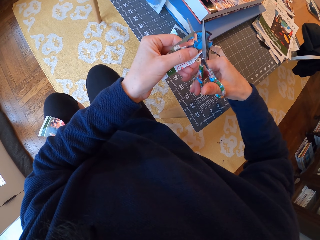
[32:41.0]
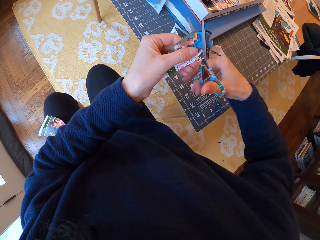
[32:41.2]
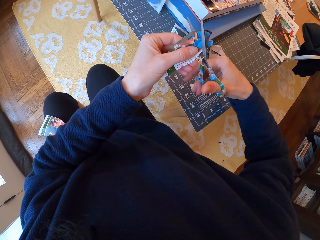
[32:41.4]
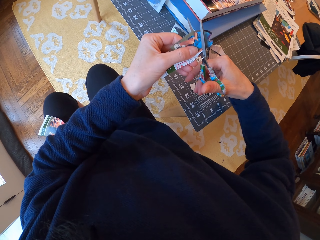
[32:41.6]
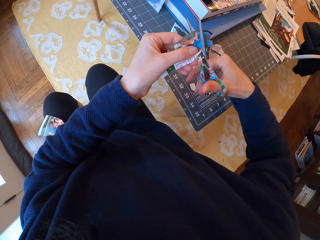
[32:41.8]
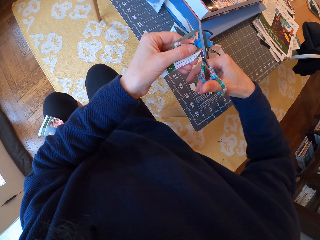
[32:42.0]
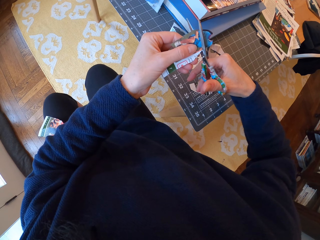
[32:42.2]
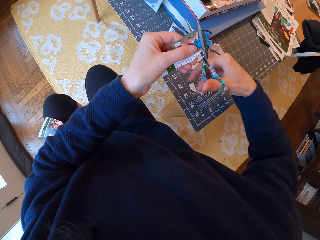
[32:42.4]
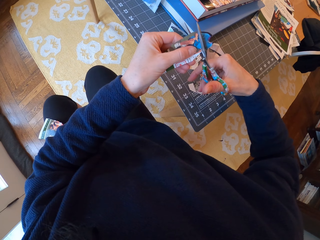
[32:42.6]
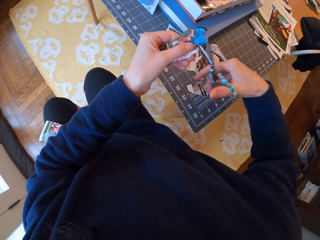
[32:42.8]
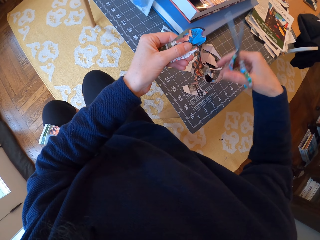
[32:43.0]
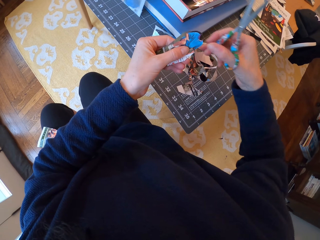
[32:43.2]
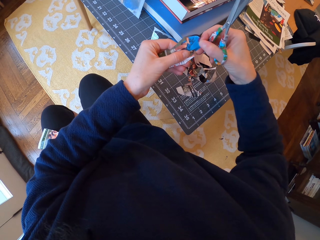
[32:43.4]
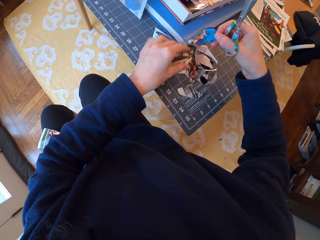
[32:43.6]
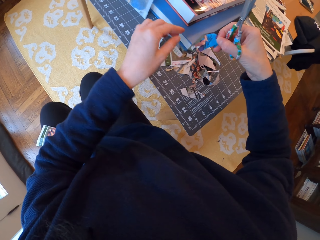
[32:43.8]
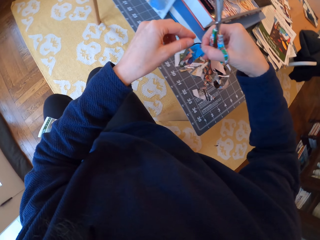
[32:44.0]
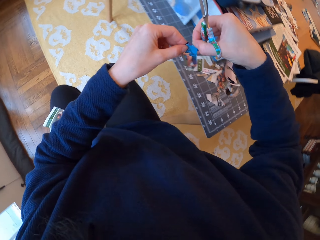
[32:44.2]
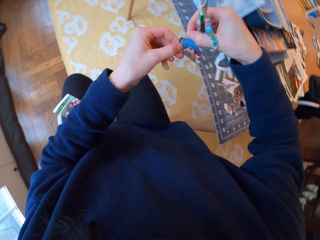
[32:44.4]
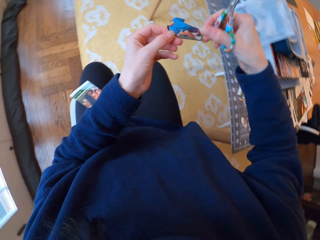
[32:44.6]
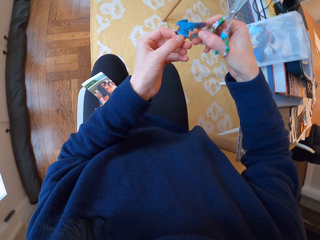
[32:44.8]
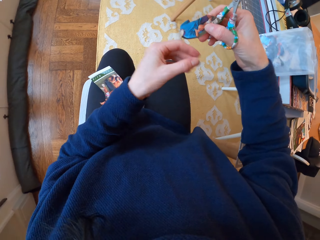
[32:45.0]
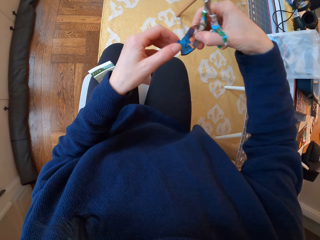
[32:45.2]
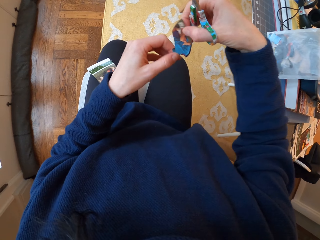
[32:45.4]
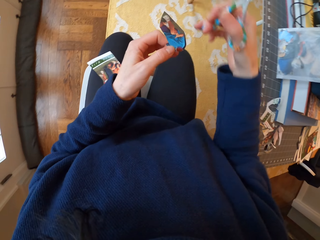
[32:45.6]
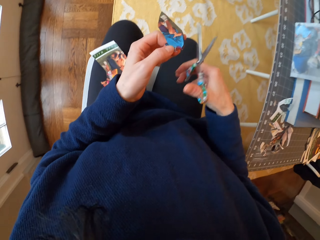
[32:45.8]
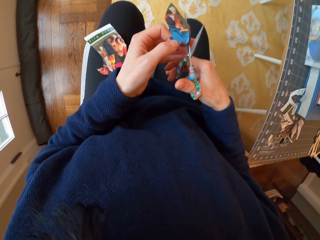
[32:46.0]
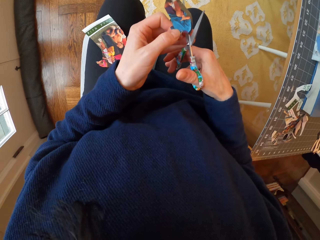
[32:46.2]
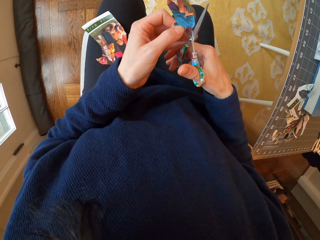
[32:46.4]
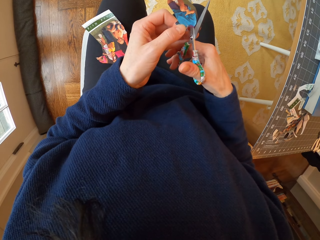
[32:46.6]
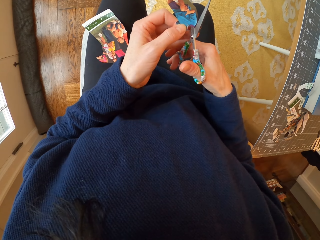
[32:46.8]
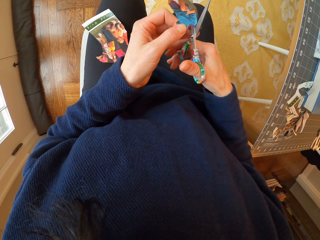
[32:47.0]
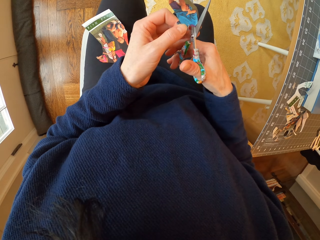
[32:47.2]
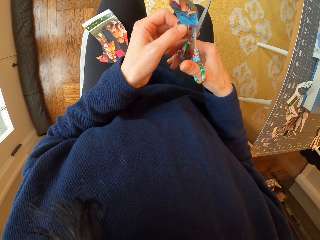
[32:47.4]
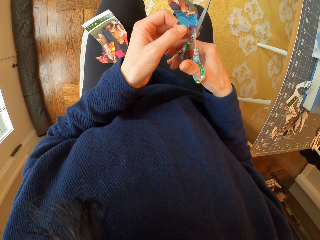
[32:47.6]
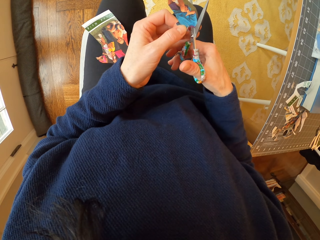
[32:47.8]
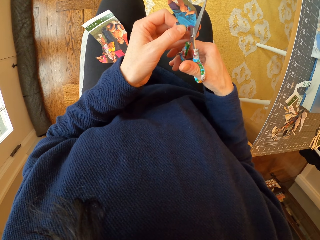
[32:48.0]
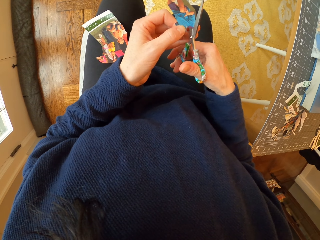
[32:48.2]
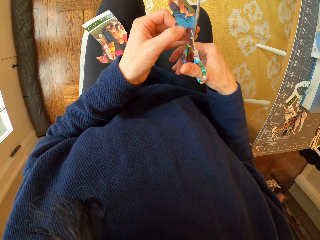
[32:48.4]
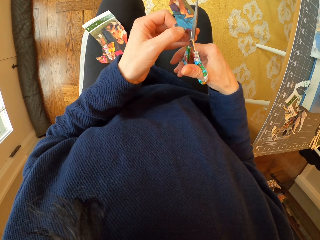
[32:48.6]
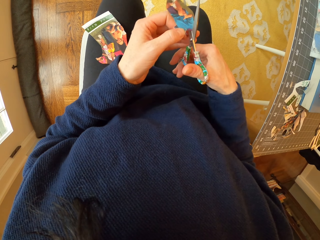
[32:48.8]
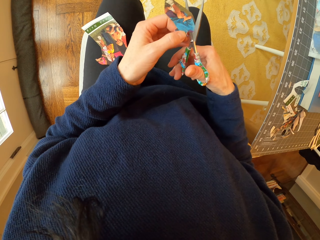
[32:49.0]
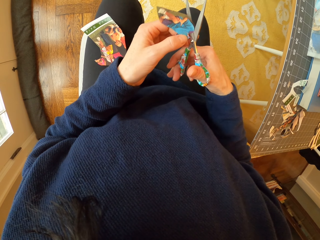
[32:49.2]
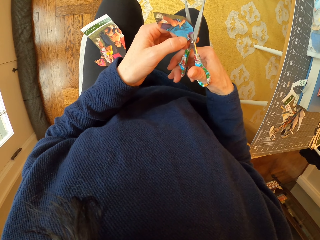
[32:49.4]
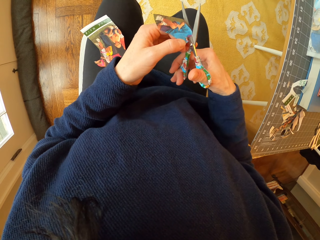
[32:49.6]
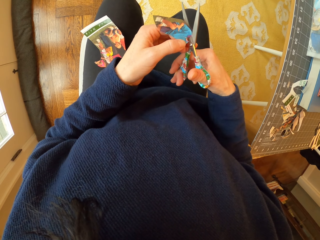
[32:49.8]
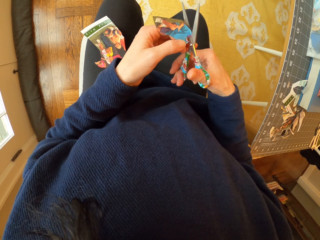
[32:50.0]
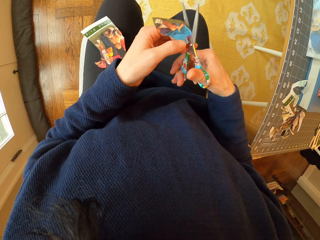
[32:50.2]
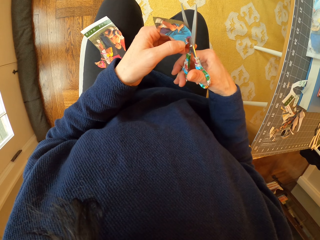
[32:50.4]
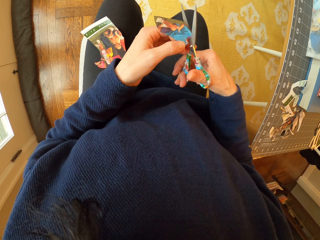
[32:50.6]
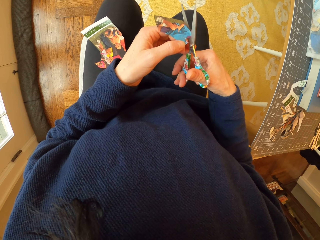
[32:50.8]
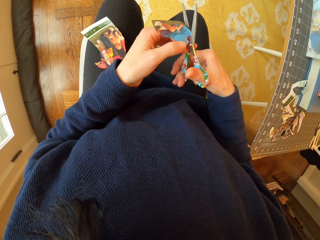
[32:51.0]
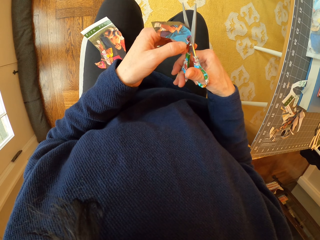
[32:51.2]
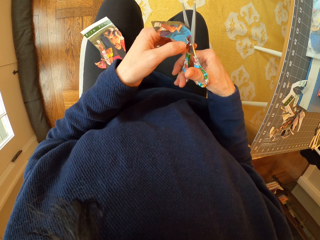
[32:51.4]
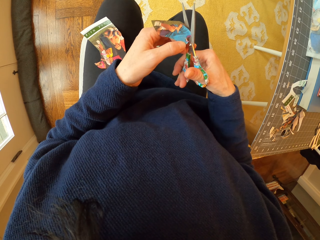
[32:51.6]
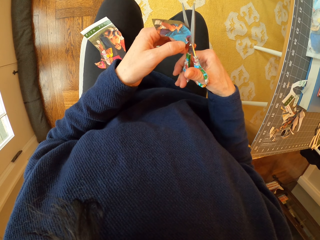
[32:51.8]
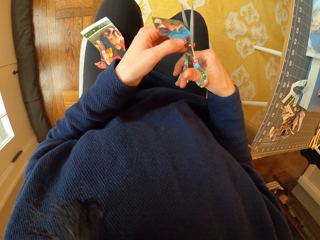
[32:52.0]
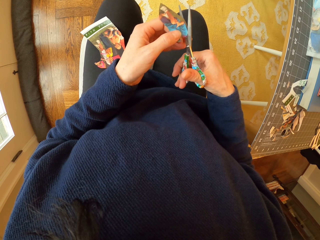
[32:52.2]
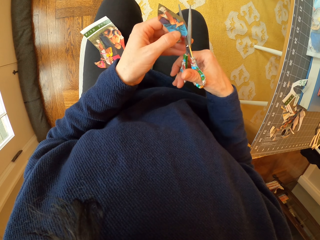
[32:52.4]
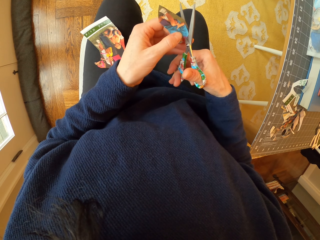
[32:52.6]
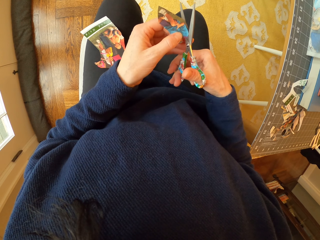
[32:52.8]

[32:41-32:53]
The camera wearer drops another cut piece of paper on the table. They hold the paper with both hands. They cut the piece of paper with scissors.

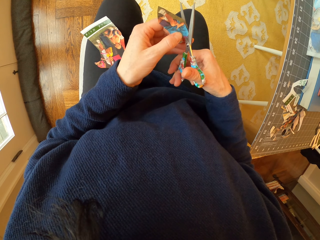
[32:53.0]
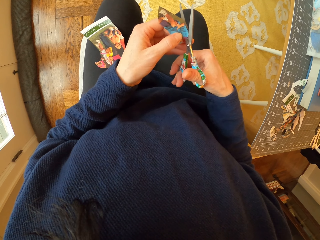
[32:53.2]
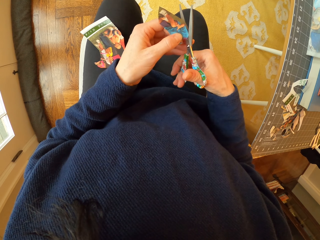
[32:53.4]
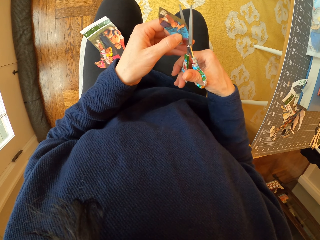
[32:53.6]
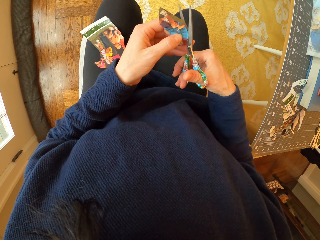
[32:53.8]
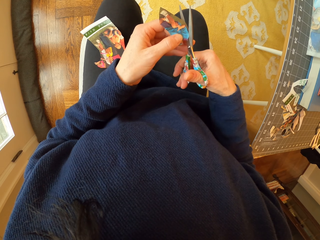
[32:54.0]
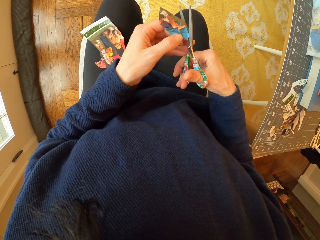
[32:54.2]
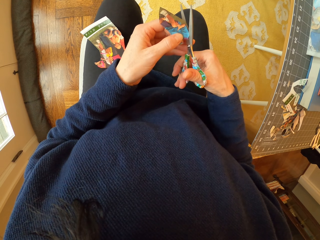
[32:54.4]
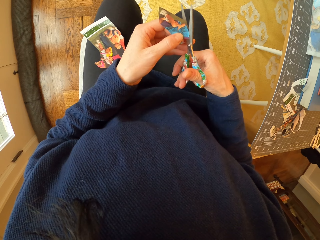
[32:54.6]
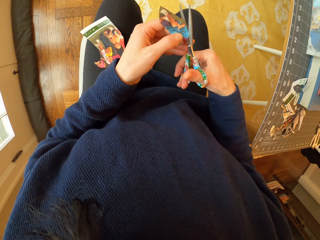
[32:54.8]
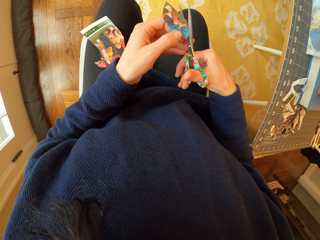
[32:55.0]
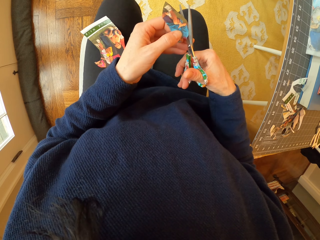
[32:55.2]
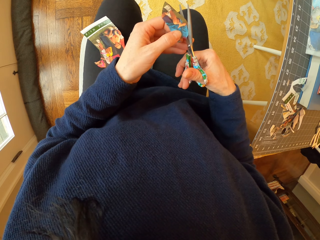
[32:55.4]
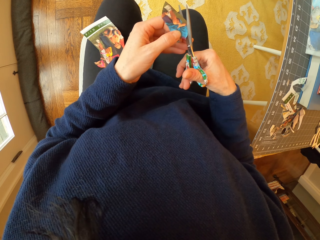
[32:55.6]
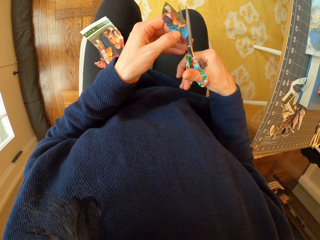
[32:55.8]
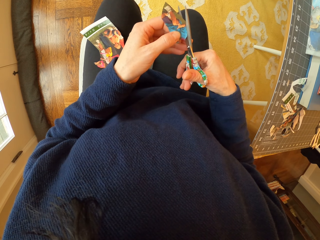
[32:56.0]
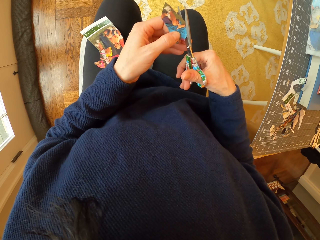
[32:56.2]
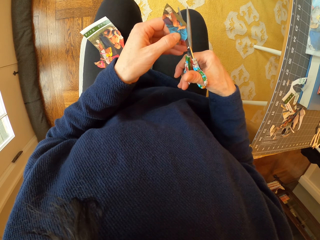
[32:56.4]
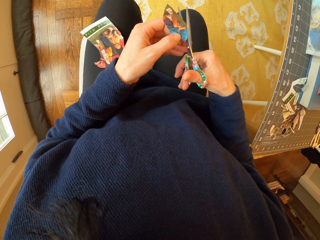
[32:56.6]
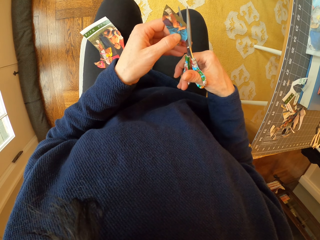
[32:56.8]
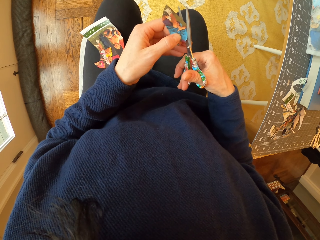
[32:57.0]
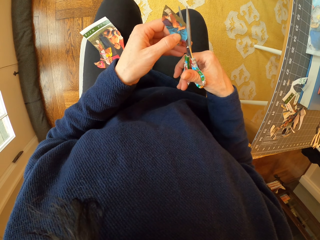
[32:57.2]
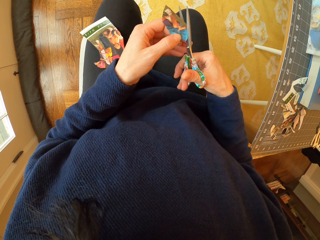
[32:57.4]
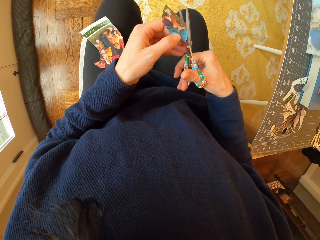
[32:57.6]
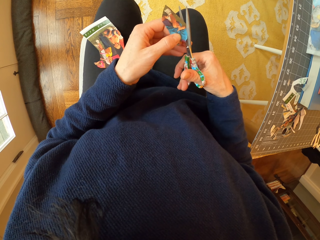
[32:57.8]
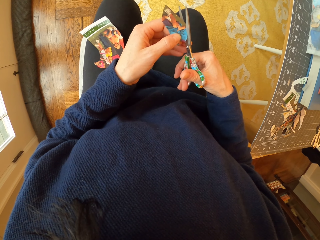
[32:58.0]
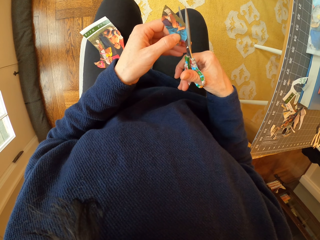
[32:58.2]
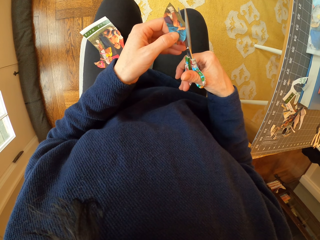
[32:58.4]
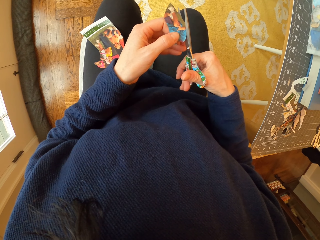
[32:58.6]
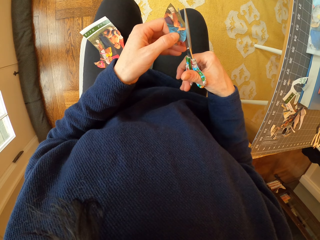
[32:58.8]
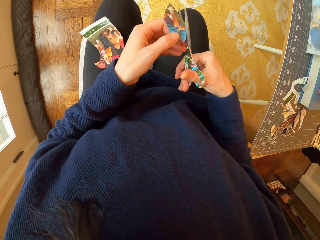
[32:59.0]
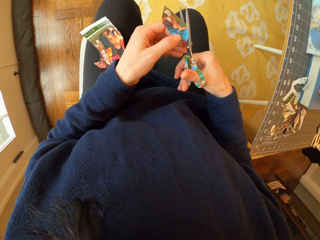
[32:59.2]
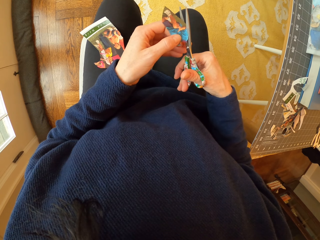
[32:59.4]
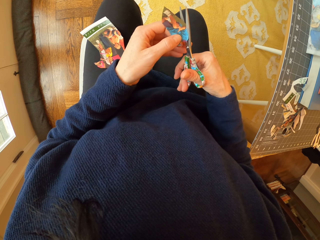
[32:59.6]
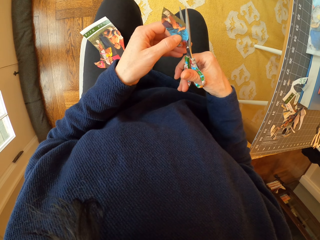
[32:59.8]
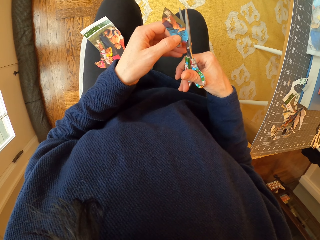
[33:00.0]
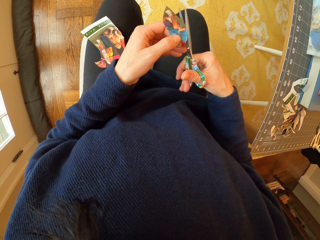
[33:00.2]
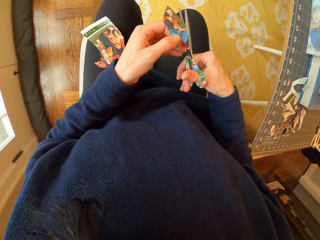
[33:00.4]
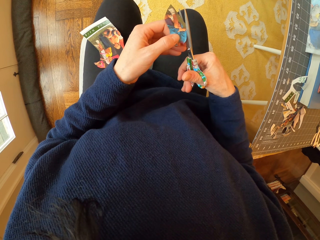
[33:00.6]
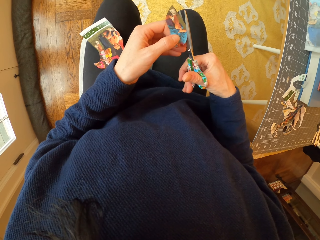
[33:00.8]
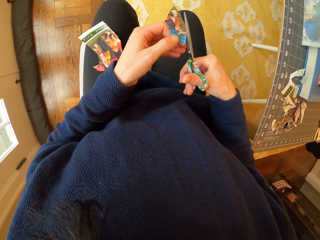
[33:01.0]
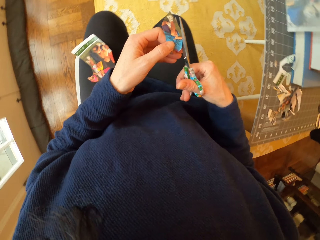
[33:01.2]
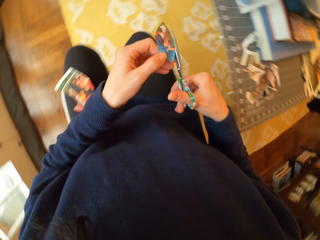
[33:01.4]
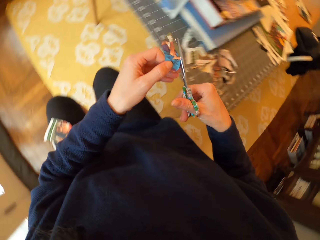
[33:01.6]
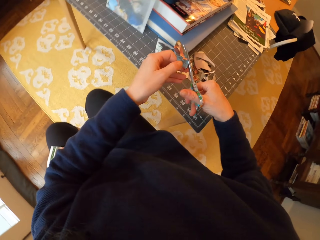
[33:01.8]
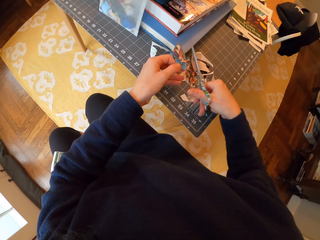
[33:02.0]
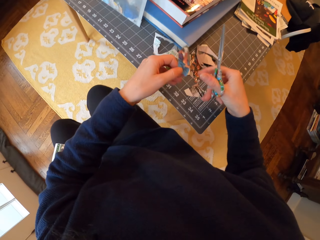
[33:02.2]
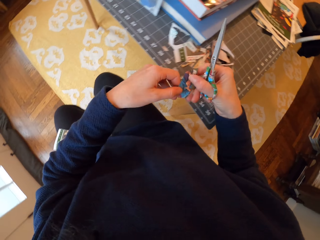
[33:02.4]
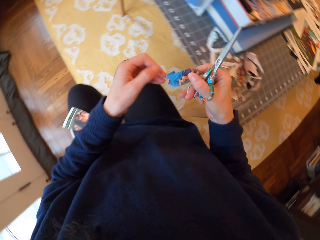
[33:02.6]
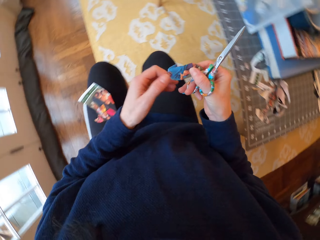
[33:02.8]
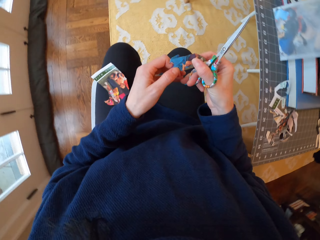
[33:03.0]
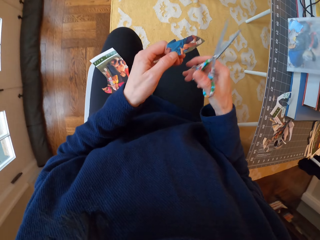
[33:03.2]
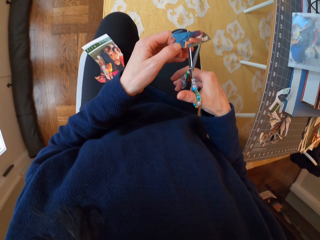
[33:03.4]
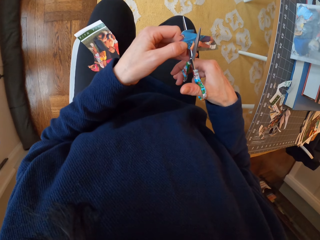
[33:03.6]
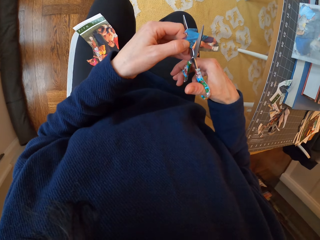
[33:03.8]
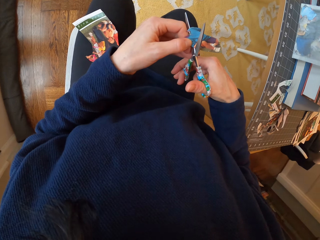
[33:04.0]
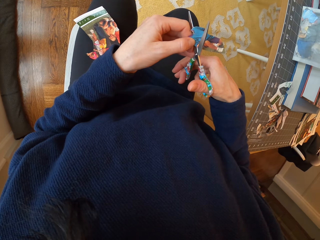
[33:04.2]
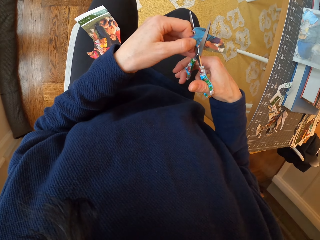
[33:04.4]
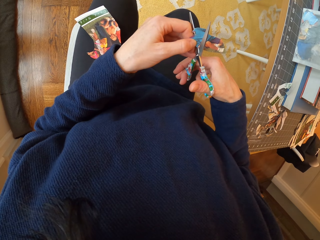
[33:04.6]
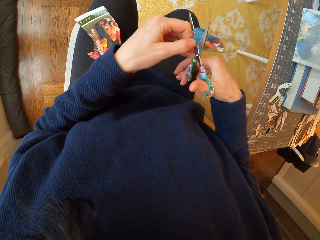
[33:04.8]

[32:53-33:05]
The camera wearer drops another cut piece of paper on the table. They hold the paper with both hands. They hold the paper with the left hand. They cut the piece of paper with scissors.
